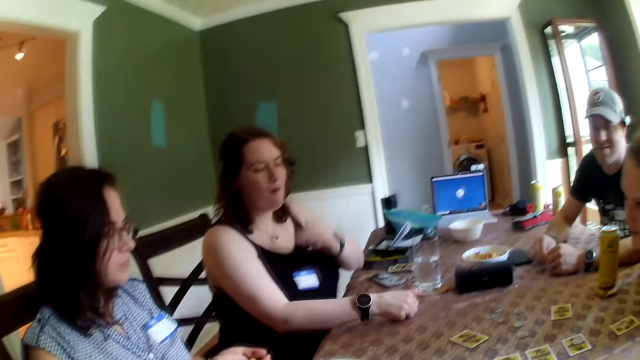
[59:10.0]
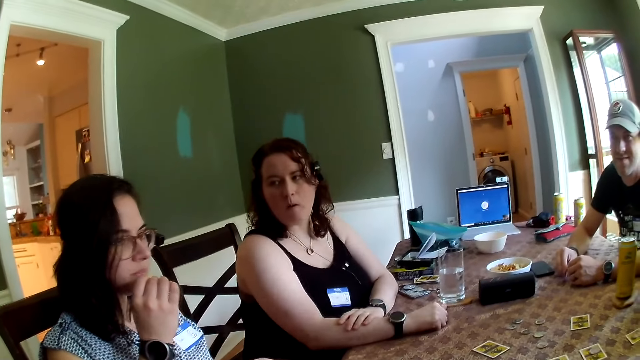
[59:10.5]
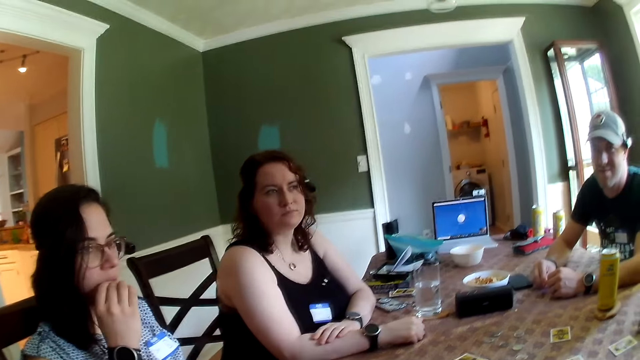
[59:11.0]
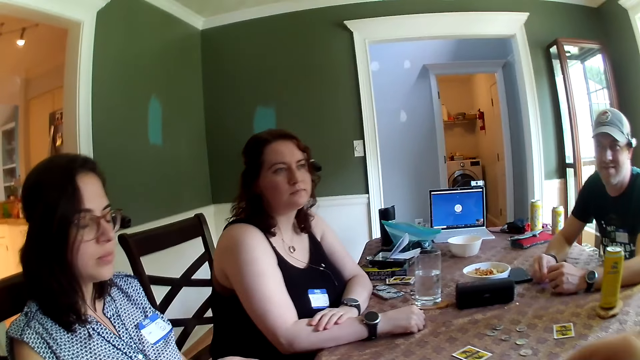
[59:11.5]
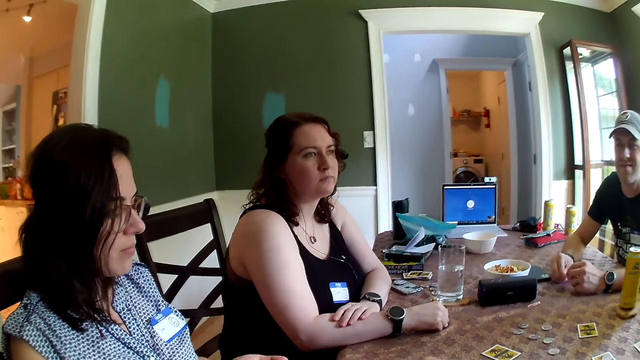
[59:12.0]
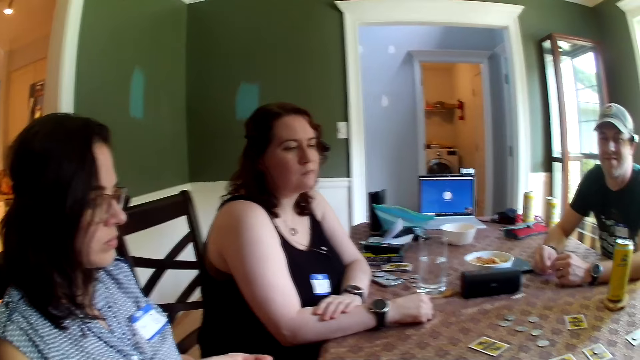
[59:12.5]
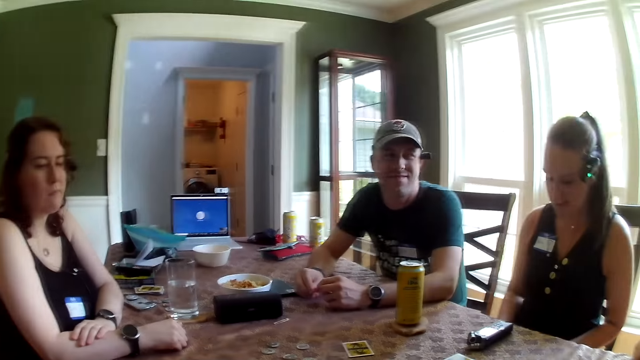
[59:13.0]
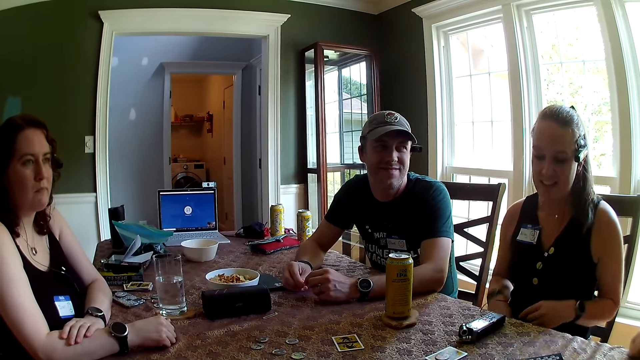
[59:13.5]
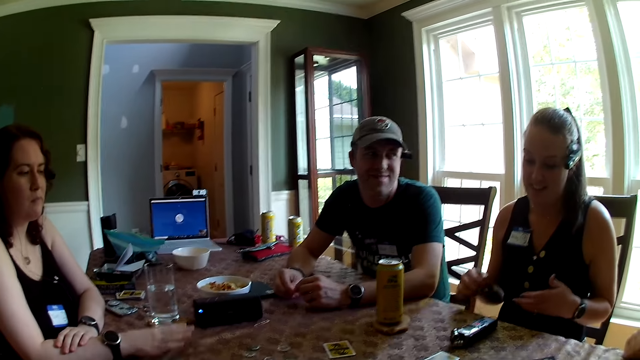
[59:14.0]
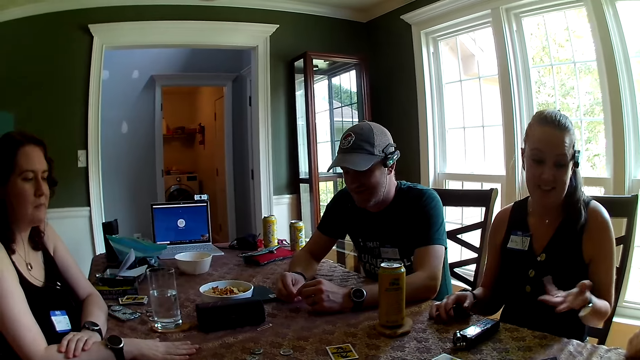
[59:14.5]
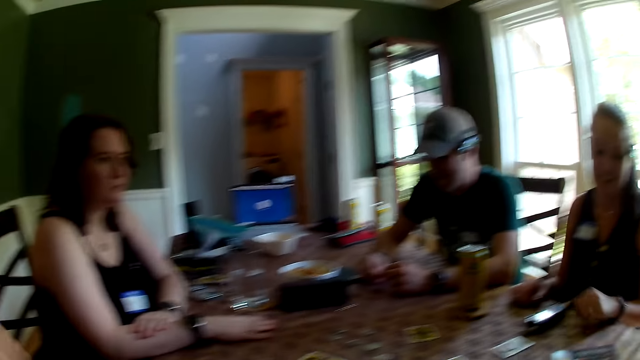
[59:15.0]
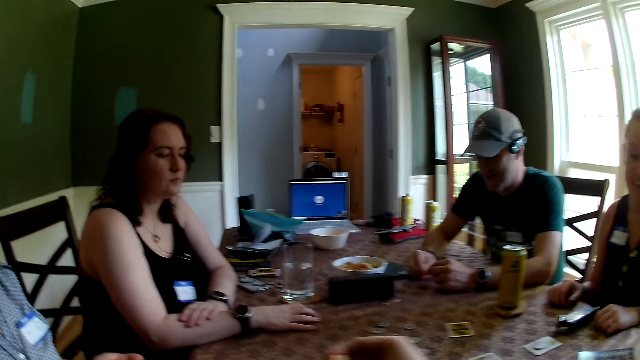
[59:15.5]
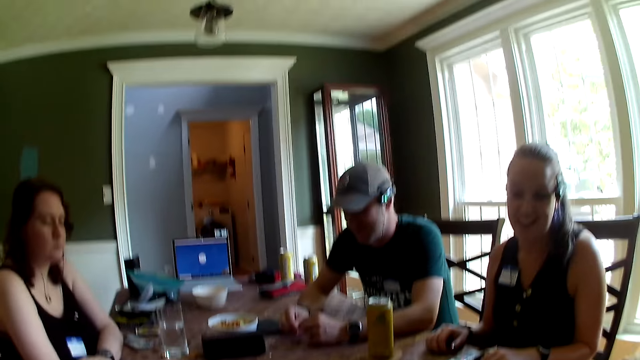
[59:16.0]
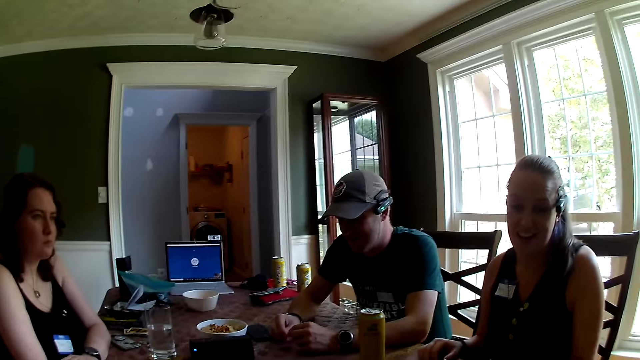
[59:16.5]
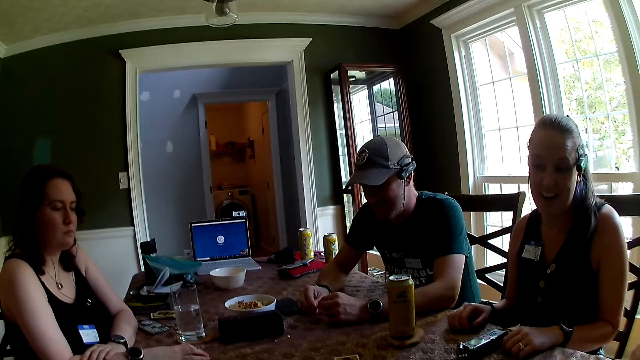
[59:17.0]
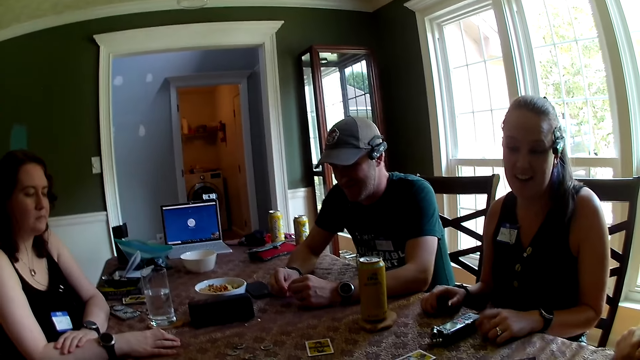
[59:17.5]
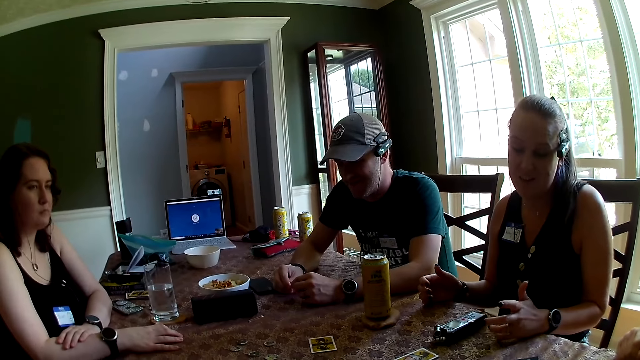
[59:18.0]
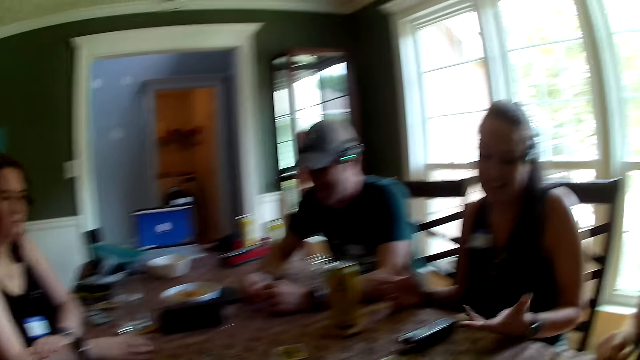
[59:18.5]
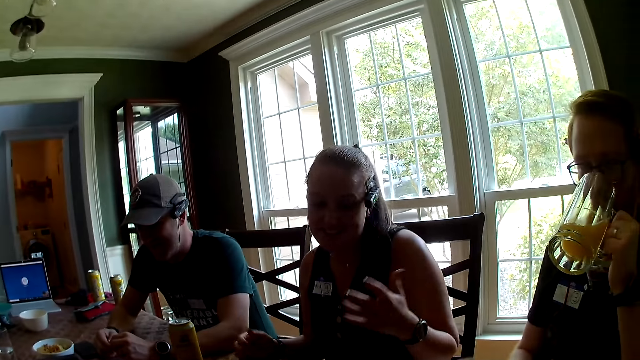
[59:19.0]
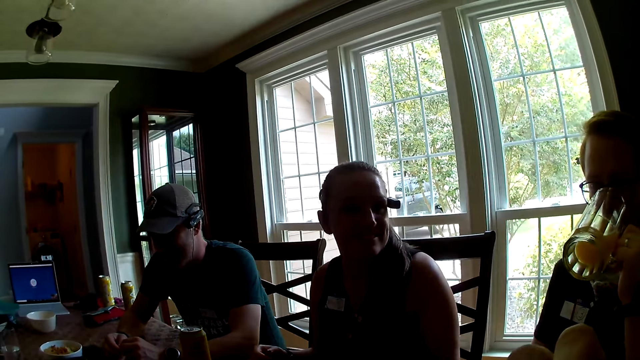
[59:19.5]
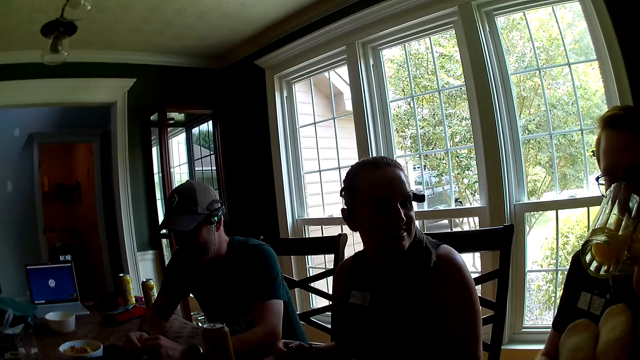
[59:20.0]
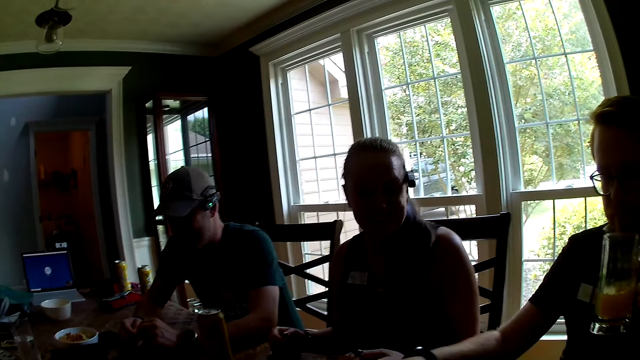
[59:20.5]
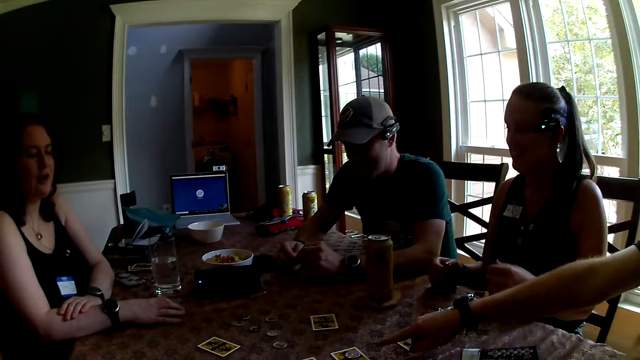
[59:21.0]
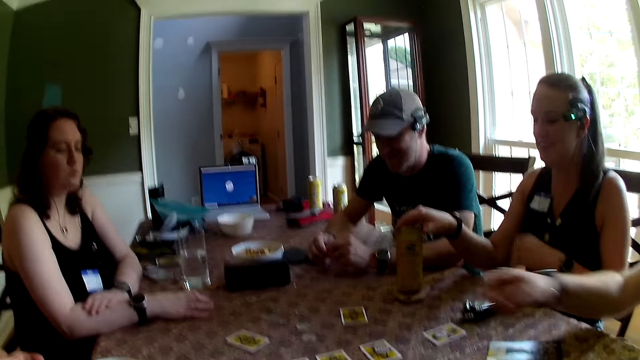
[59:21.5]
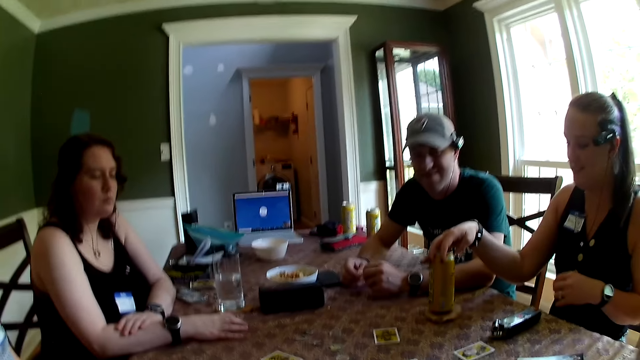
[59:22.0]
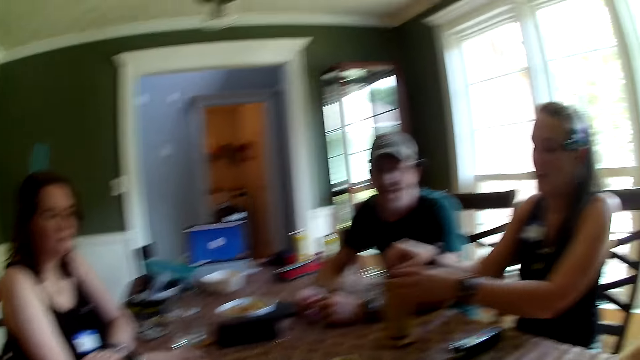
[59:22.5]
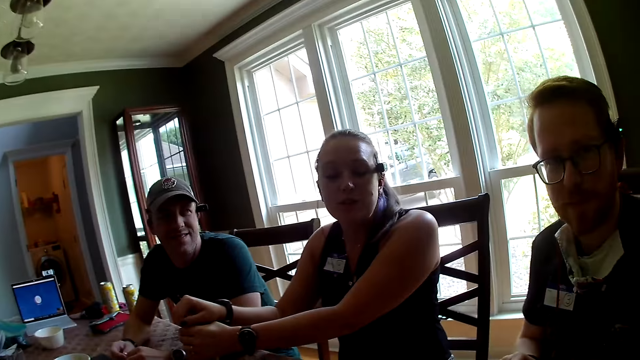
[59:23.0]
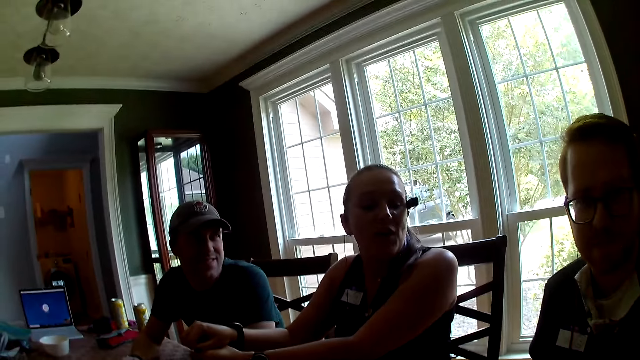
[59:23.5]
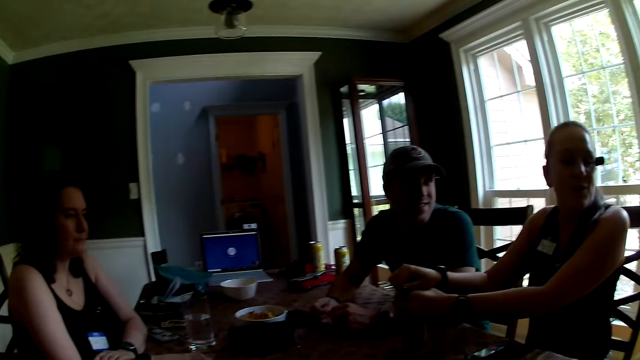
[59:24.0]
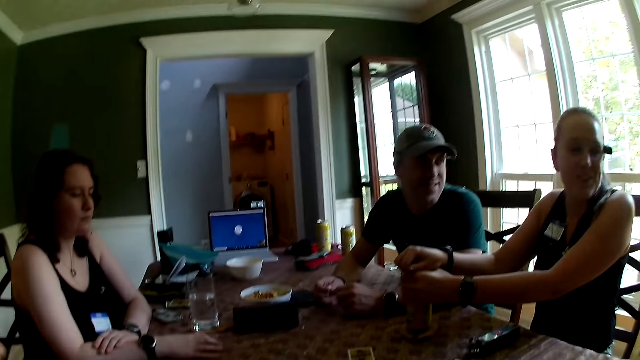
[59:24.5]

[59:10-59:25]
A woman puts a snack in her mouth with her right hand. The camera wearer talks to a girl. A man drinks from a jar of juice in his left hand. Another woman opens the can of drink on the table with both hands.

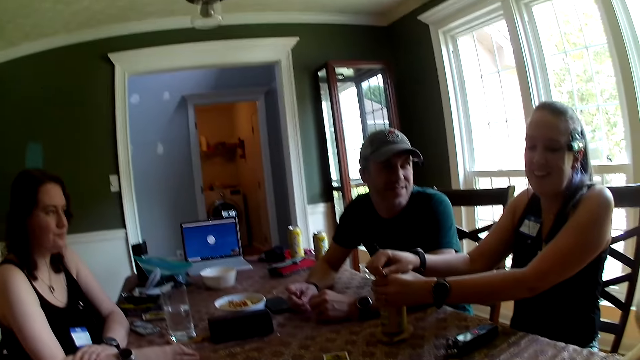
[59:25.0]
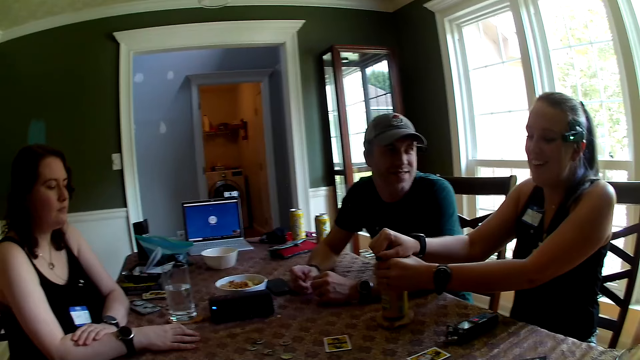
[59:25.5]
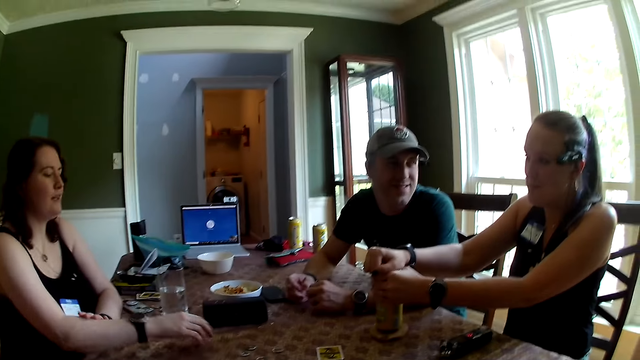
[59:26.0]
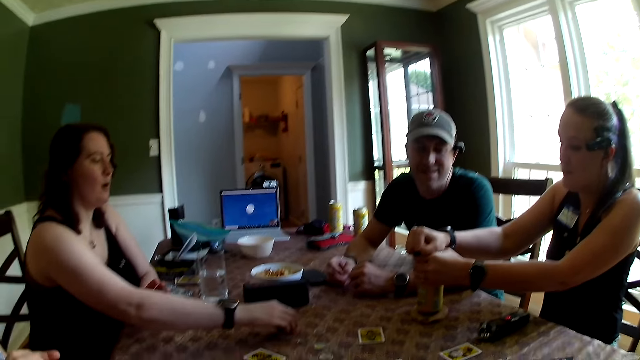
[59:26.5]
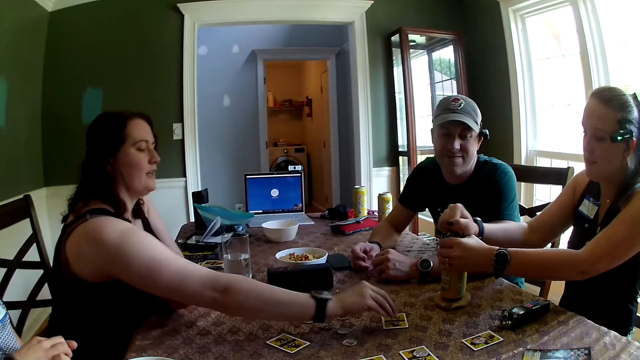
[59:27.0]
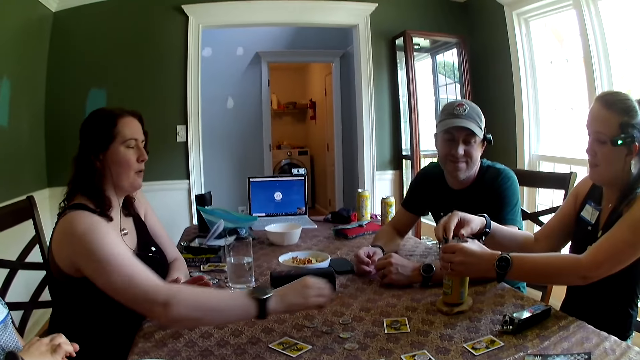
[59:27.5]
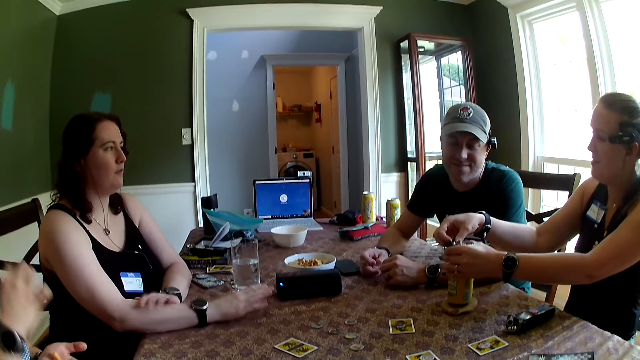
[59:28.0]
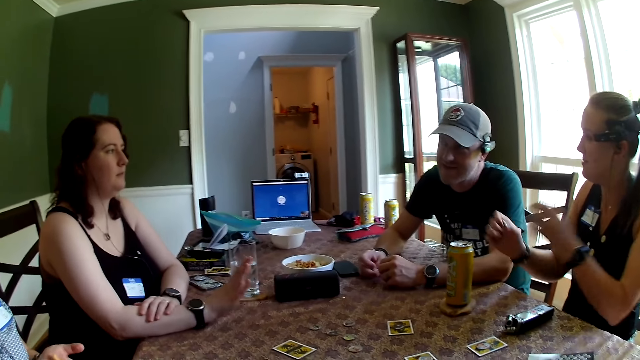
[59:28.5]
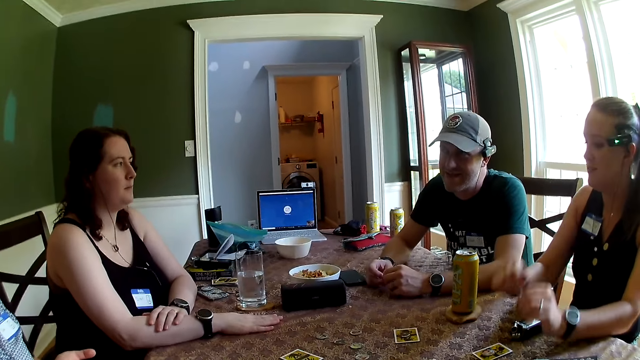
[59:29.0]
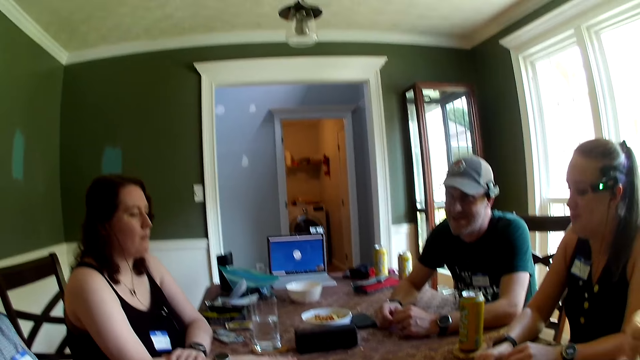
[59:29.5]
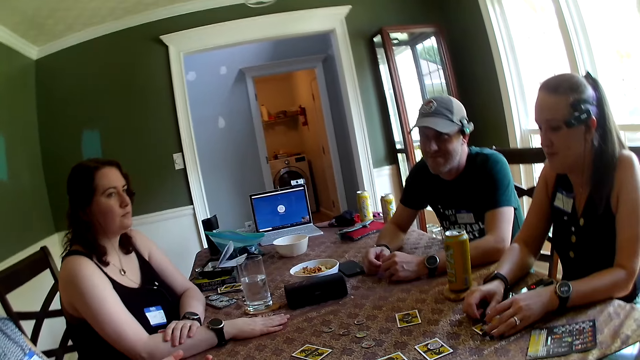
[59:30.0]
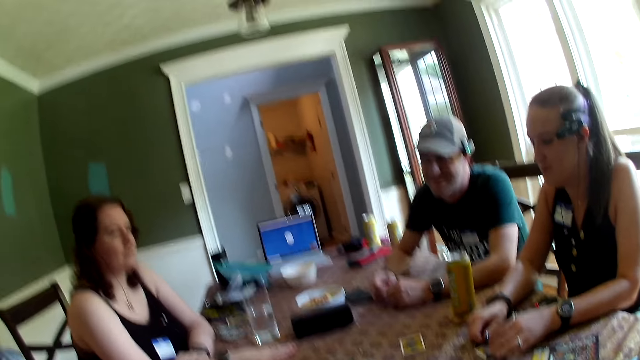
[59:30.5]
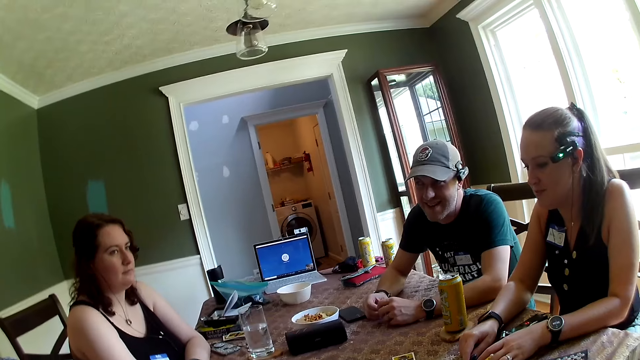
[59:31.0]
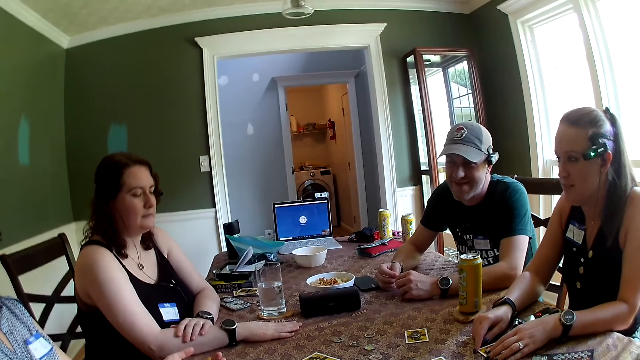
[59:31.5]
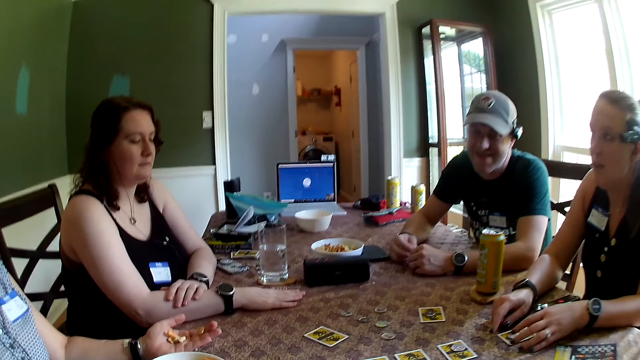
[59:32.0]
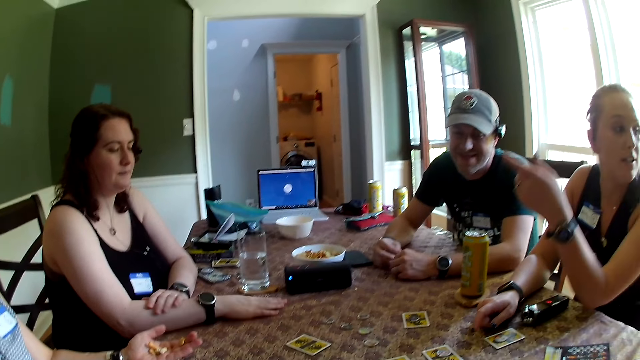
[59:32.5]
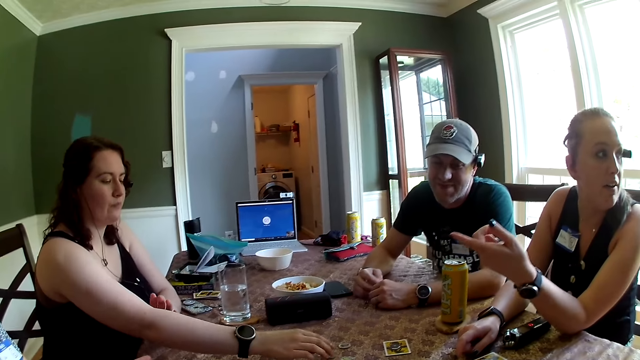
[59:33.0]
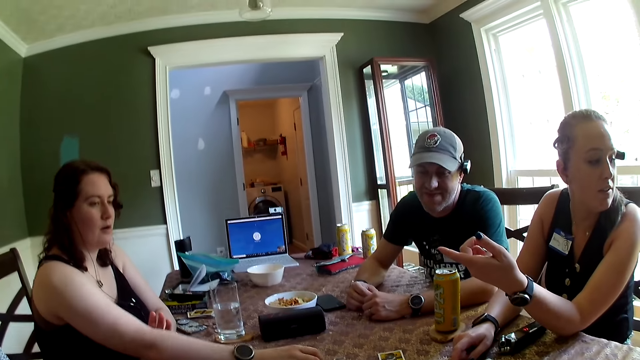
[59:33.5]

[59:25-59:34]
A woman picks a token from the table with her right hand. The woman places the token in her right hand on a card on the table. The camera wearer looks around the house.
